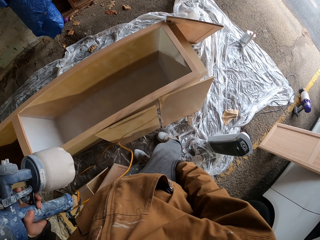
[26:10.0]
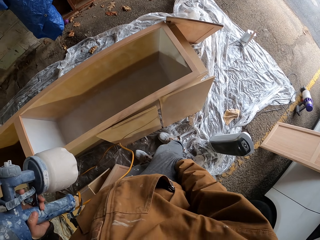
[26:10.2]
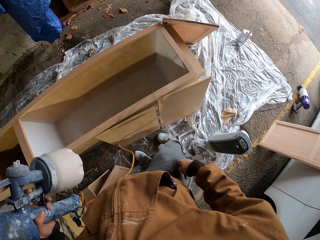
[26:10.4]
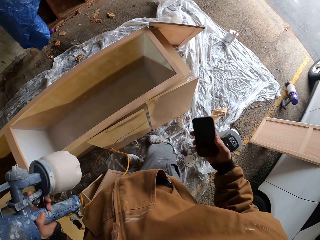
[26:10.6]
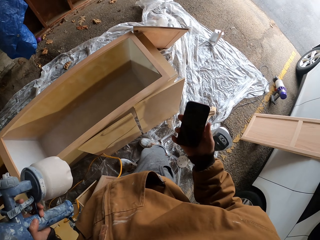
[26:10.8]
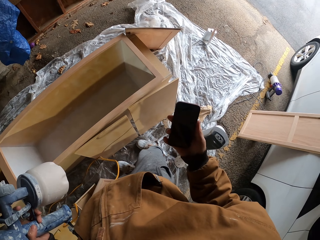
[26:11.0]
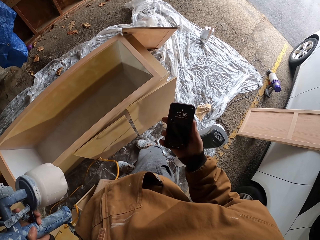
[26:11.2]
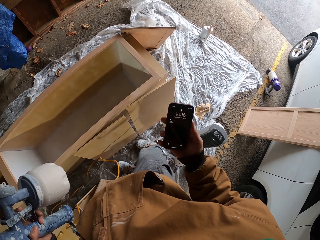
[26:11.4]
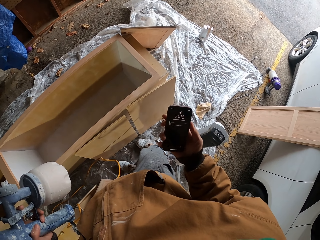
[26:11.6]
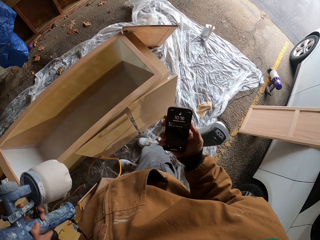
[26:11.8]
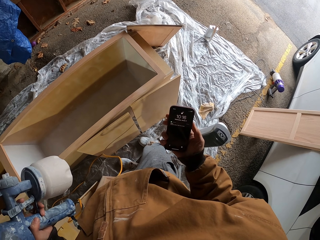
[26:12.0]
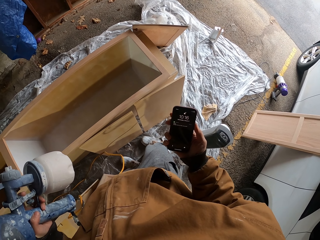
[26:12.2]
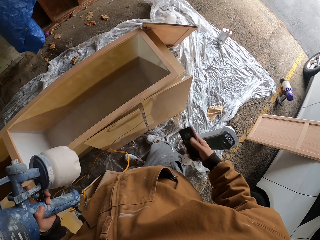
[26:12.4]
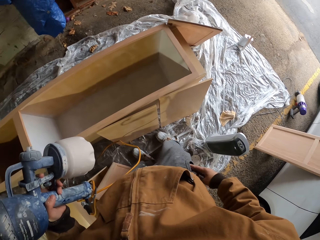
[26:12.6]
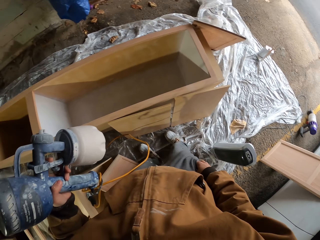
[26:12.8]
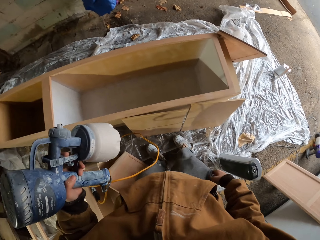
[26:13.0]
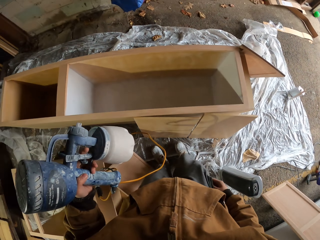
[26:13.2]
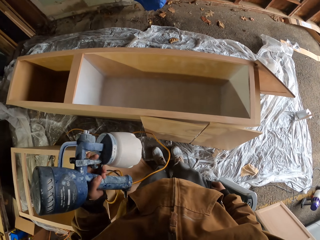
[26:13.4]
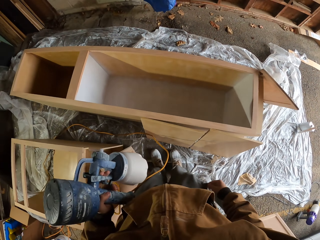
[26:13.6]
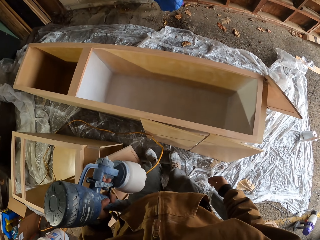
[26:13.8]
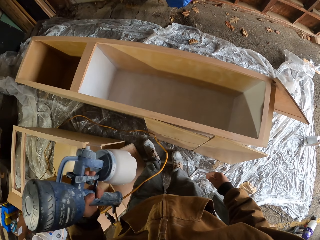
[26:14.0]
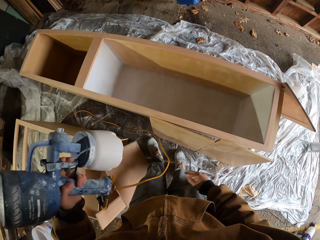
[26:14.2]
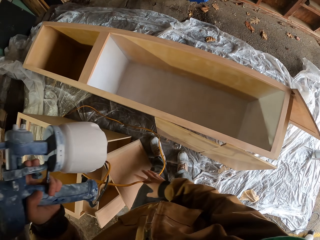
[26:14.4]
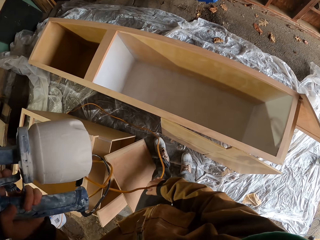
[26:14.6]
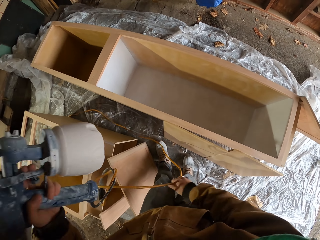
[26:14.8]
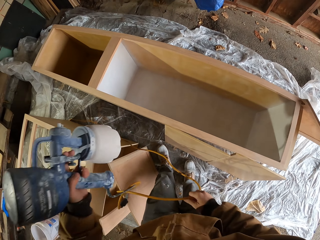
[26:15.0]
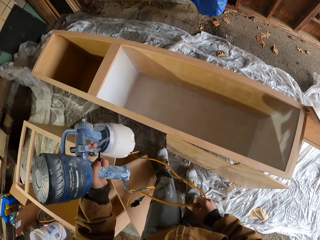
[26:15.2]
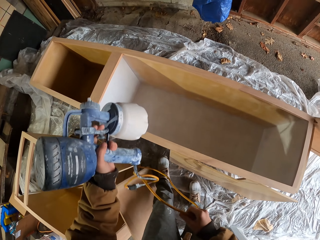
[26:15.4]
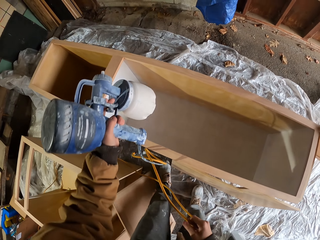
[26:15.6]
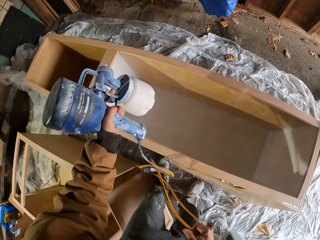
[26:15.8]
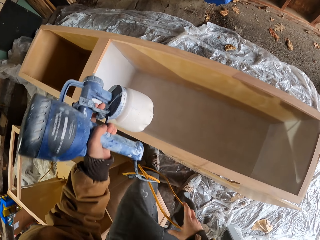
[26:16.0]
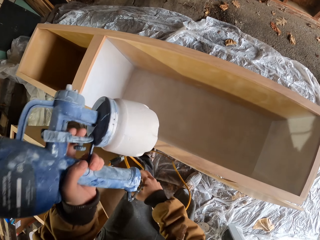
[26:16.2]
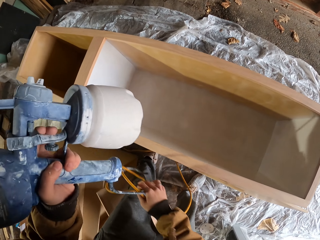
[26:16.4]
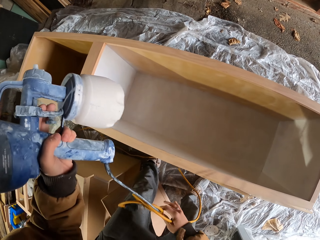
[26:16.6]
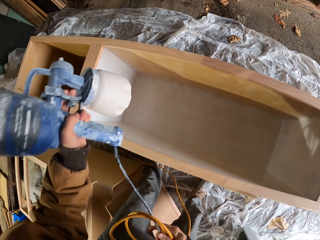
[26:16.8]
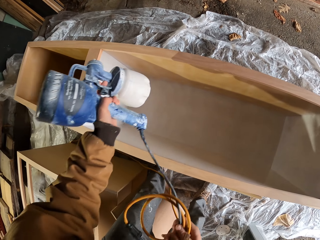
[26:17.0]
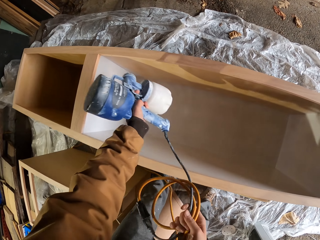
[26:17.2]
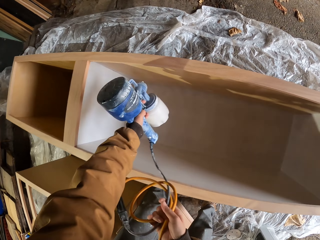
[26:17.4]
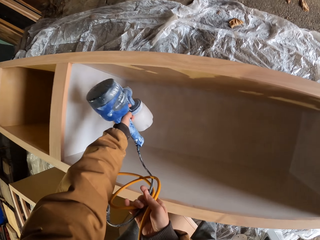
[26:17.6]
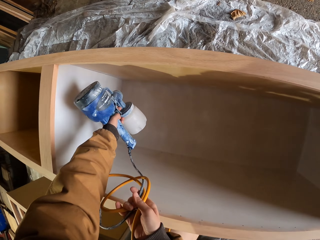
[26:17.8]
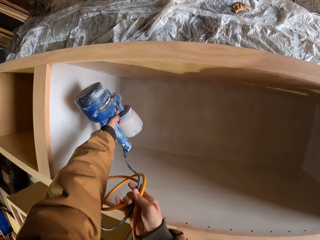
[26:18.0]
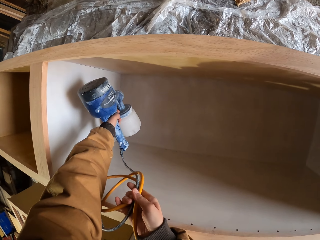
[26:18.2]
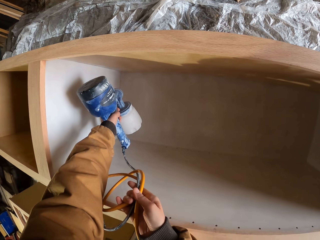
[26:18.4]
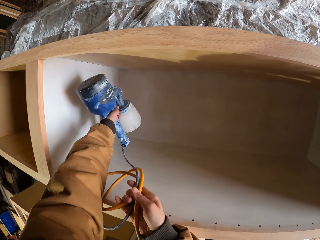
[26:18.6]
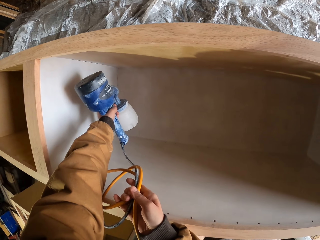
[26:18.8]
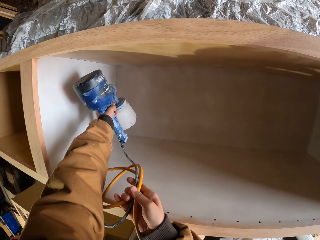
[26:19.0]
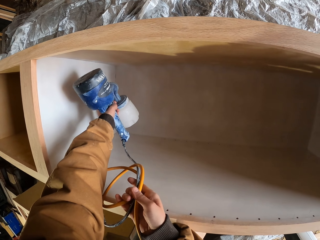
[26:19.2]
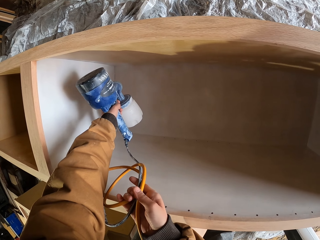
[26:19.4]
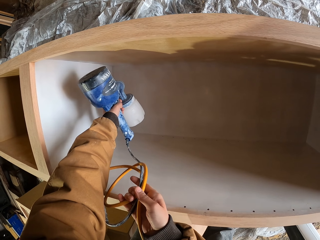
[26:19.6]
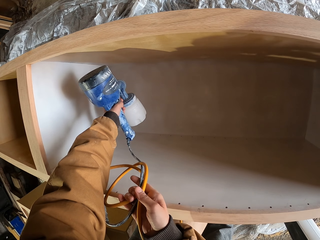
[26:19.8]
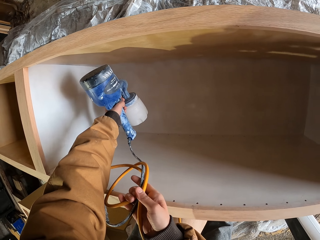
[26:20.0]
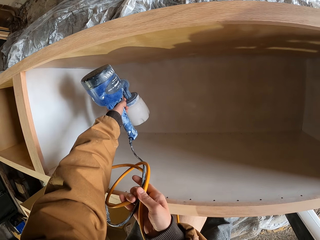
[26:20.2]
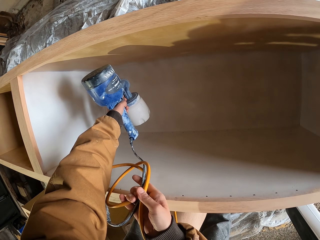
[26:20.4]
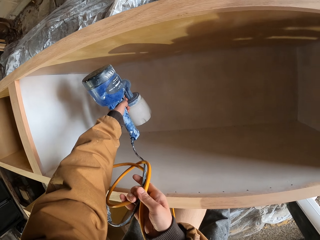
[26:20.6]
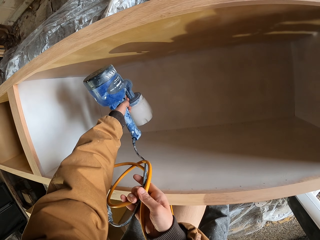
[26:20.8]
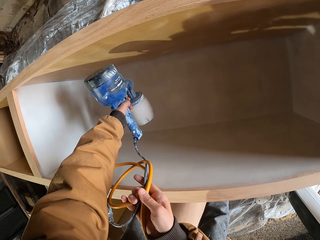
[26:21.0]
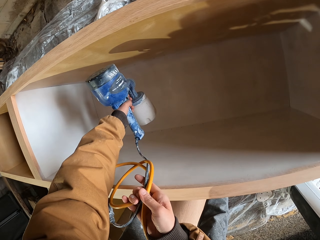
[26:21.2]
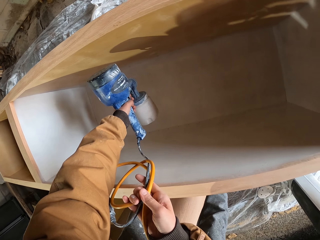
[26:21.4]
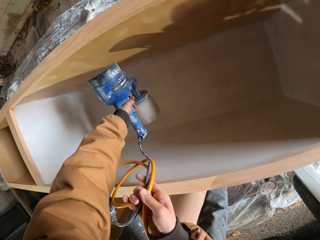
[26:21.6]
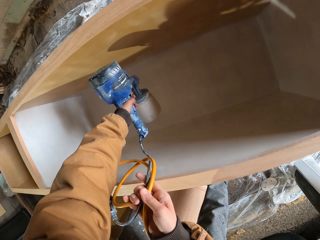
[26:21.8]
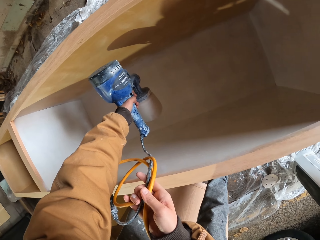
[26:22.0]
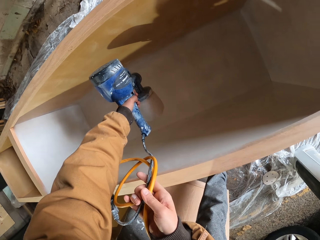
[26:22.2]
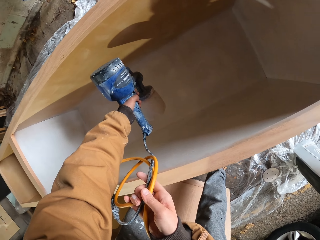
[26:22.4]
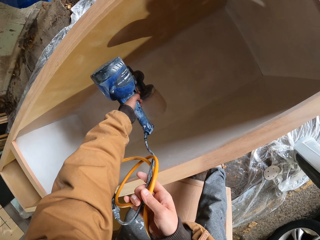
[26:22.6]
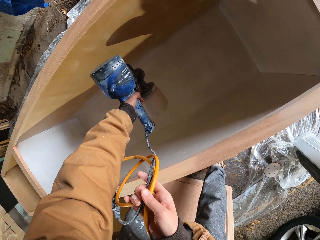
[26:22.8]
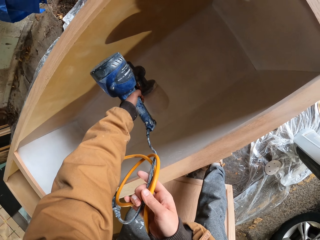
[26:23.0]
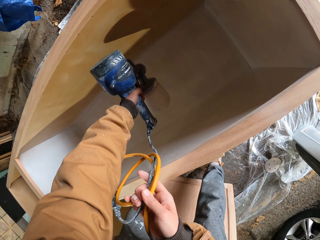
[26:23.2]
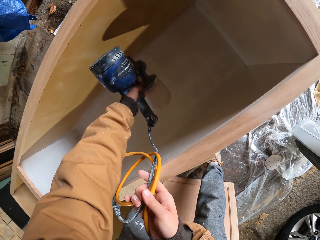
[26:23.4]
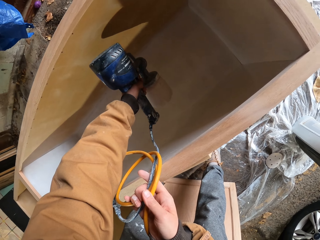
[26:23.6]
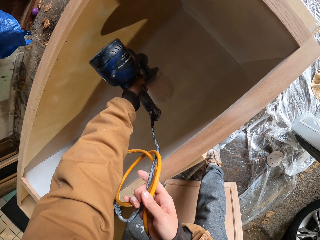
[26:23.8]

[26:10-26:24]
The camera wearer removes the phone from his pocket. He checks the time on the phone. He powers on the phone. He puts the phone in the pocket. He adjusts the cable. He lifts the wire. He sprays paint on the wooden box.

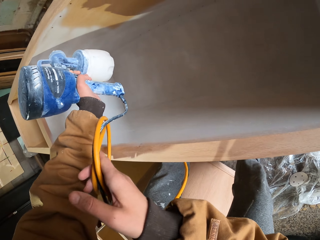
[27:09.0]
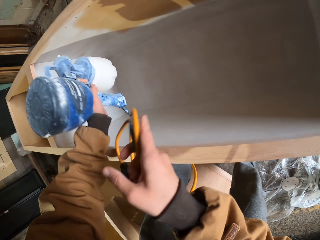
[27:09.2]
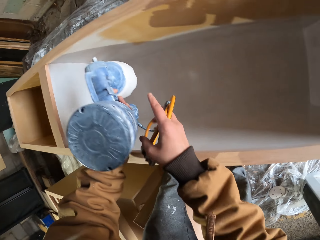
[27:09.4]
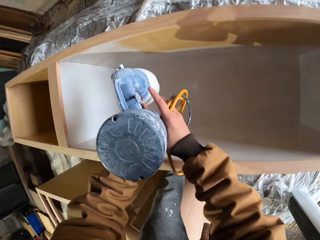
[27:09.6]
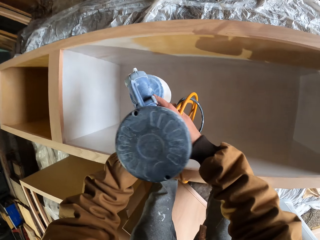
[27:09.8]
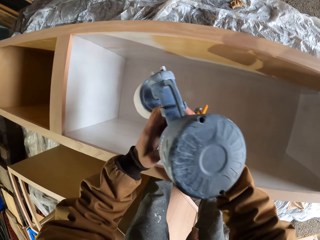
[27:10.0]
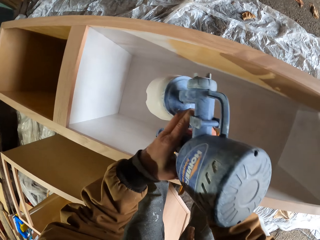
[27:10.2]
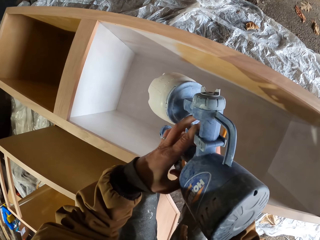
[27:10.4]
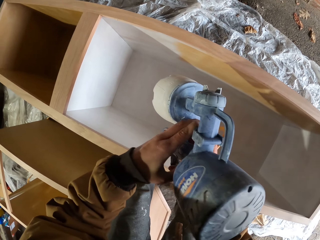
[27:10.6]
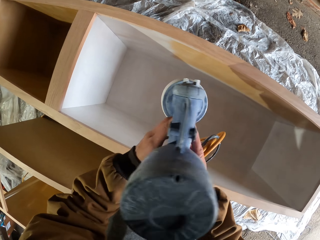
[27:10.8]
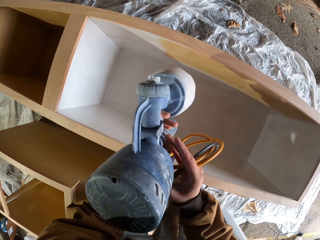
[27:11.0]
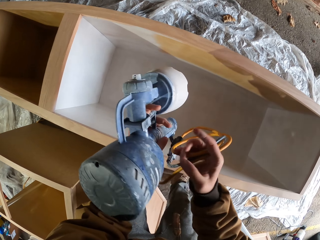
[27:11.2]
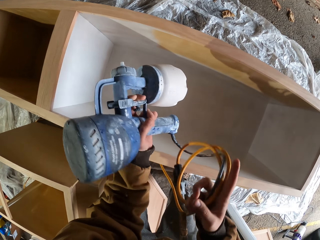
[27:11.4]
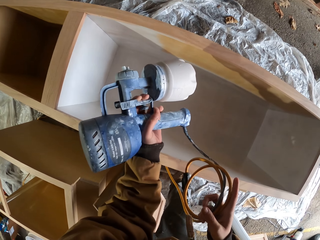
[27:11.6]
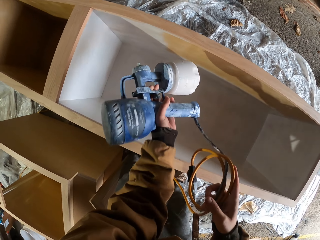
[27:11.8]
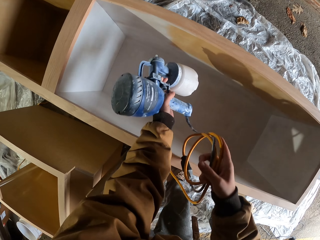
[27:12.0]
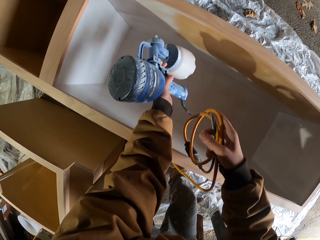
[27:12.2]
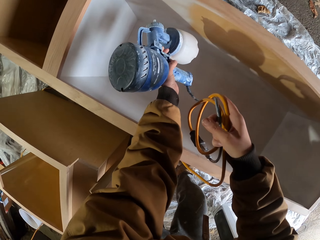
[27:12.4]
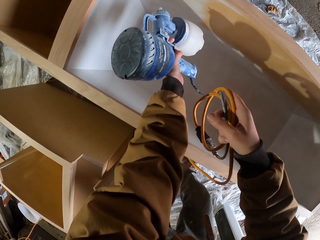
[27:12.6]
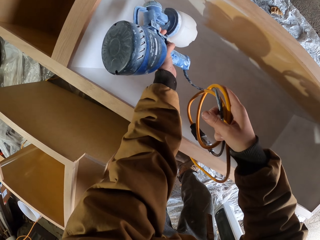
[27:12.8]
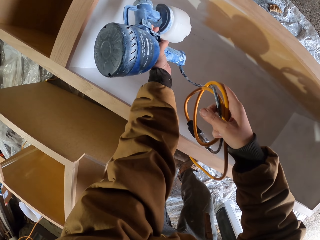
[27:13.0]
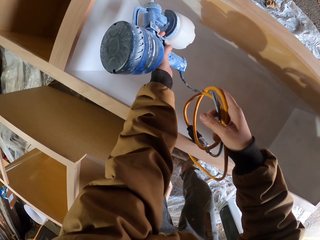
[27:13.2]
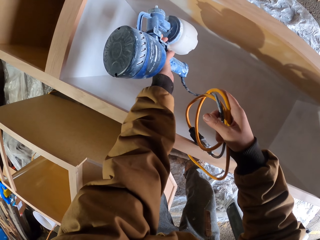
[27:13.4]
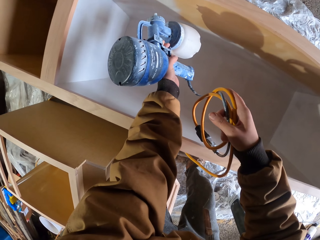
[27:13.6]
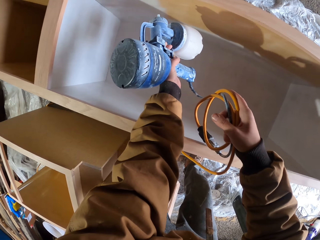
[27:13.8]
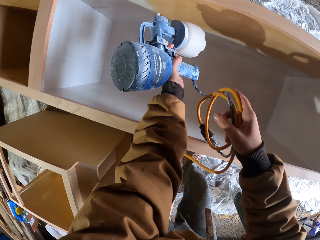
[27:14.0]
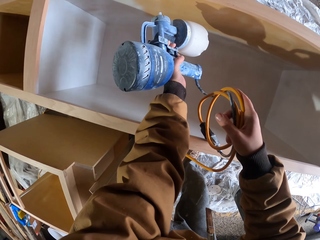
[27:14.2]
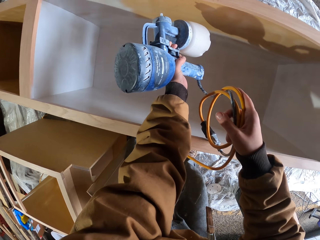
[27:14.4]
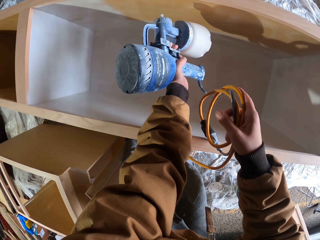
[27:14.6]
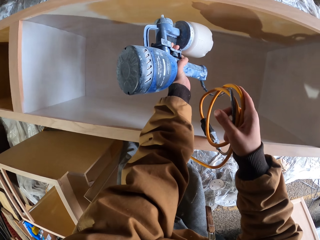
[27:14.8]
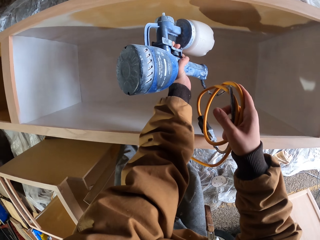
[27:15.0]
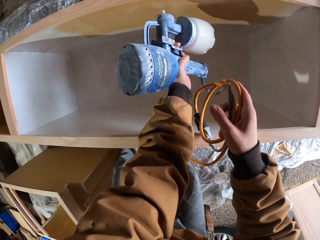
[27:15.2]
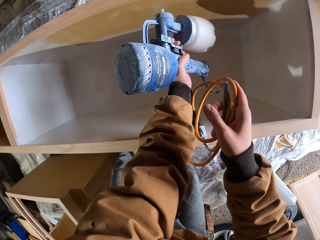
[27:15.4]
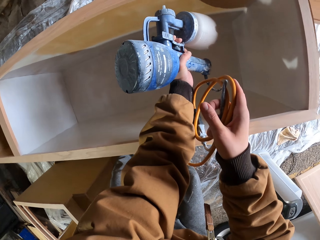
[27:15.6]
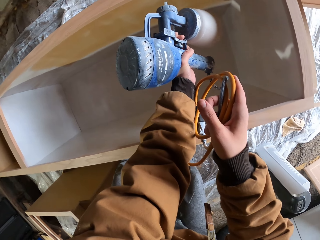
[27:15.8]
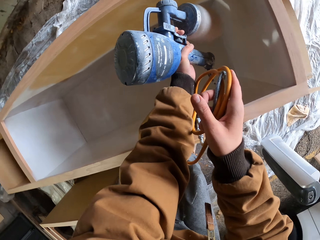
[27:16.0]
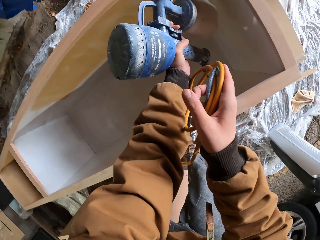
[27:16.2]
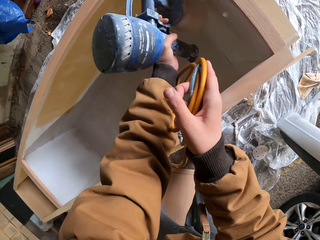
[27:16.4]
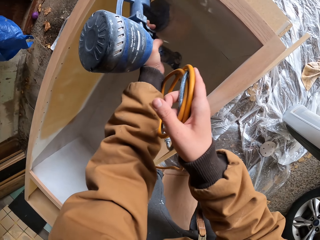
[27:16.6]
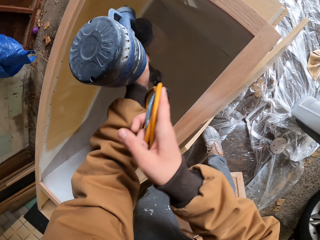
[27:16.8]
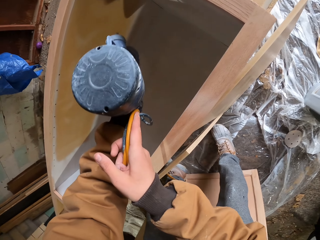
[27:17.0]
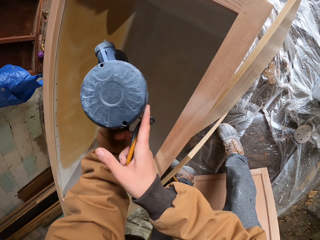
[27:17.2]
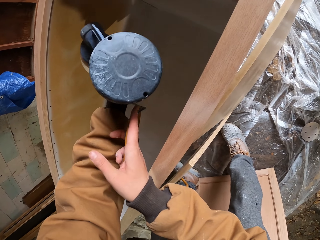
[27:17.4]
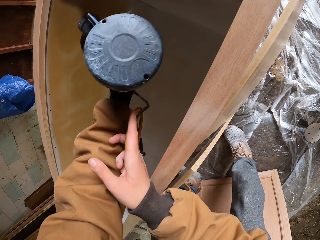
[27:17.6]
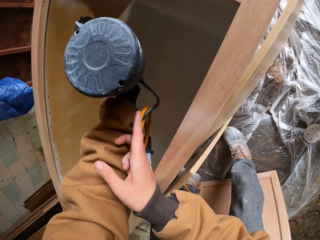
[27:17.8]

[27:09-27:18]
The camera wearer adjusts the paint spray machine. They exchange the spray gun. They spray paint on the wooden box.
